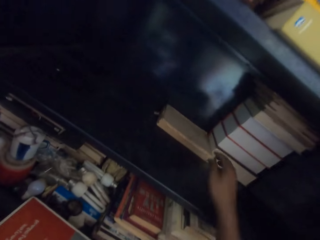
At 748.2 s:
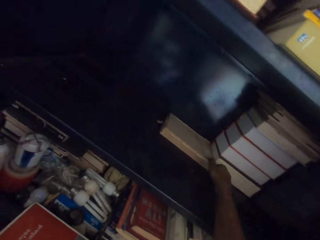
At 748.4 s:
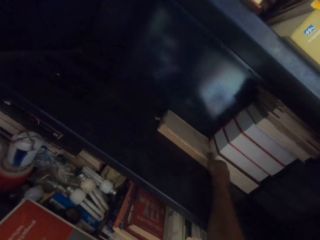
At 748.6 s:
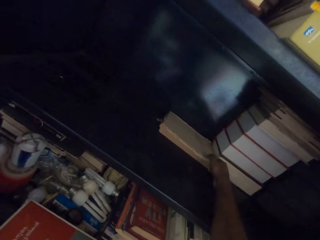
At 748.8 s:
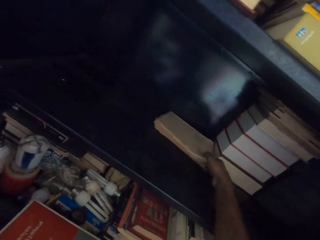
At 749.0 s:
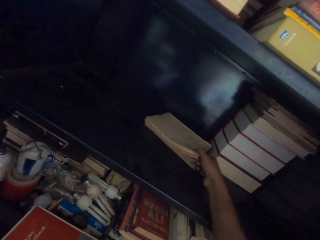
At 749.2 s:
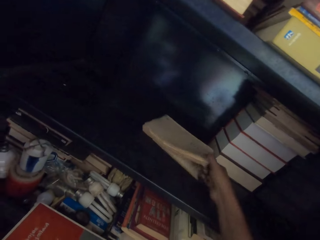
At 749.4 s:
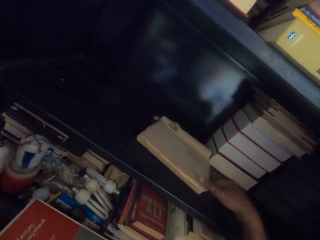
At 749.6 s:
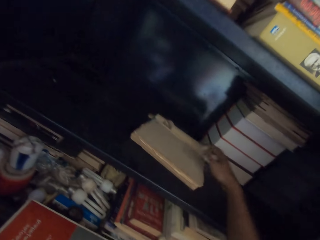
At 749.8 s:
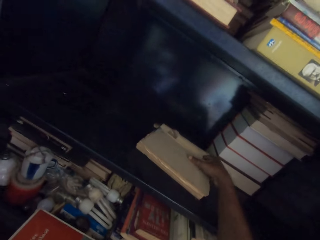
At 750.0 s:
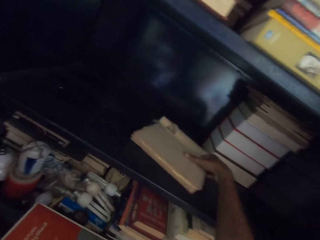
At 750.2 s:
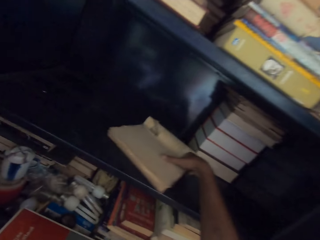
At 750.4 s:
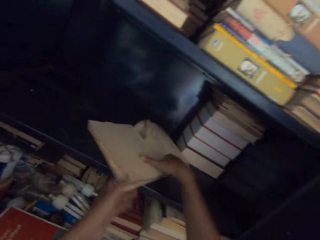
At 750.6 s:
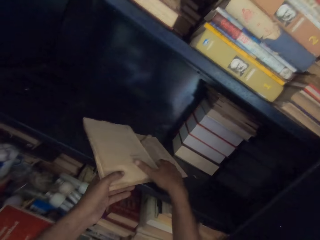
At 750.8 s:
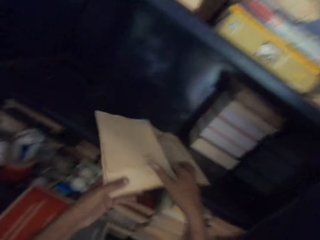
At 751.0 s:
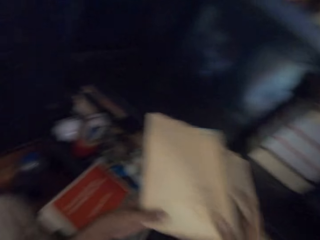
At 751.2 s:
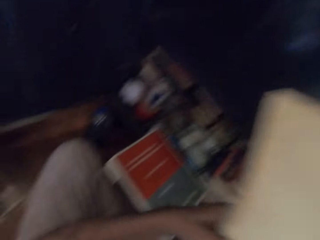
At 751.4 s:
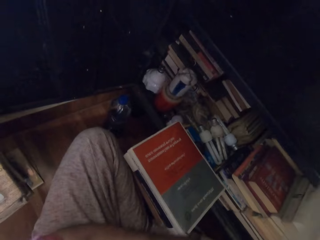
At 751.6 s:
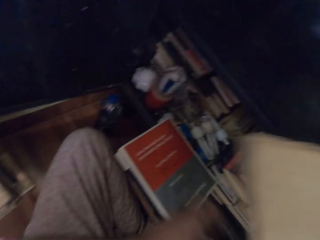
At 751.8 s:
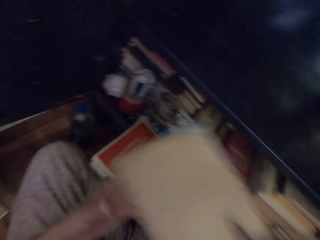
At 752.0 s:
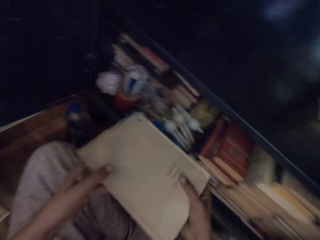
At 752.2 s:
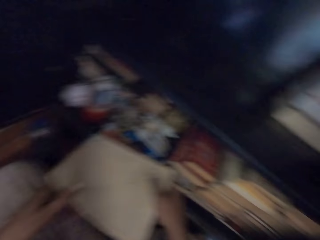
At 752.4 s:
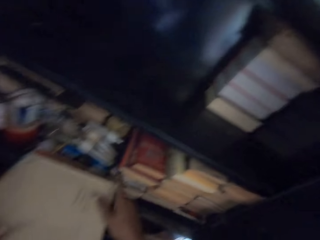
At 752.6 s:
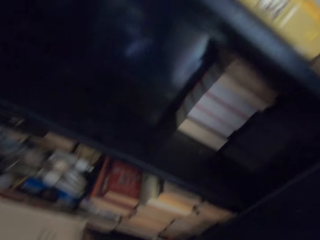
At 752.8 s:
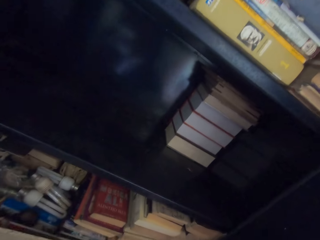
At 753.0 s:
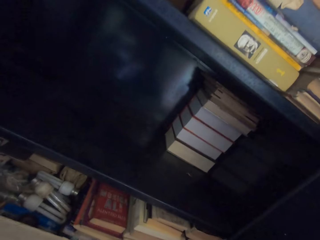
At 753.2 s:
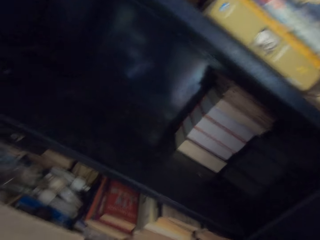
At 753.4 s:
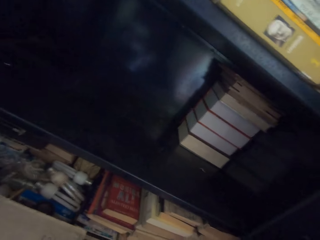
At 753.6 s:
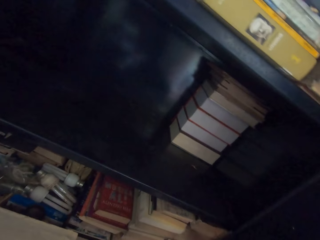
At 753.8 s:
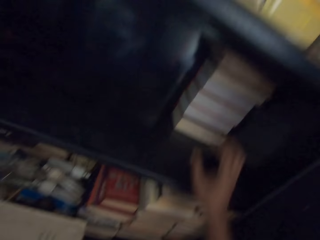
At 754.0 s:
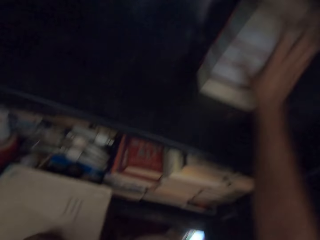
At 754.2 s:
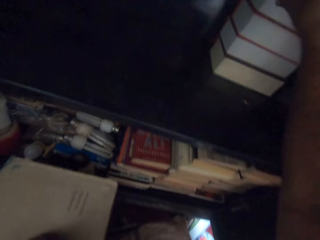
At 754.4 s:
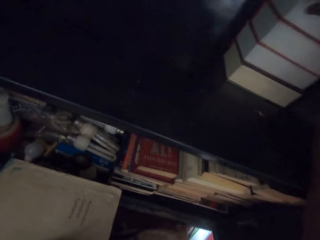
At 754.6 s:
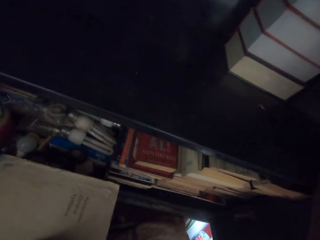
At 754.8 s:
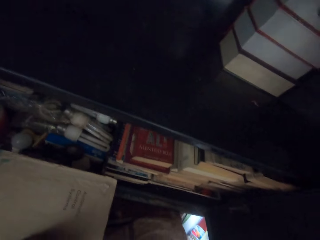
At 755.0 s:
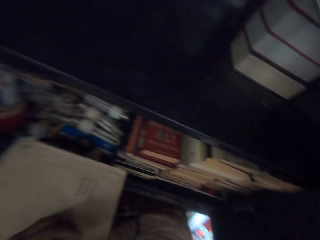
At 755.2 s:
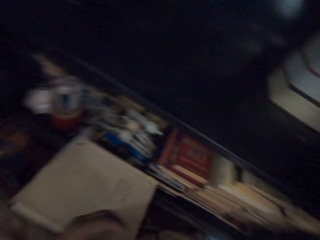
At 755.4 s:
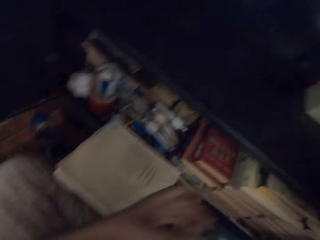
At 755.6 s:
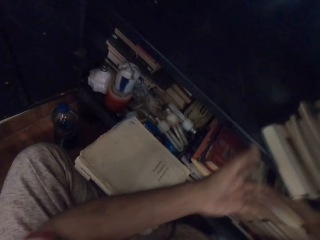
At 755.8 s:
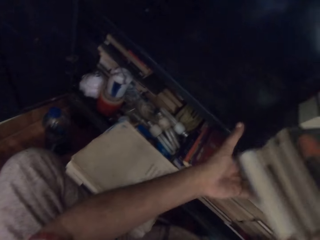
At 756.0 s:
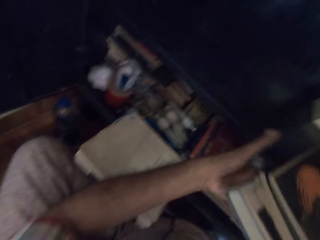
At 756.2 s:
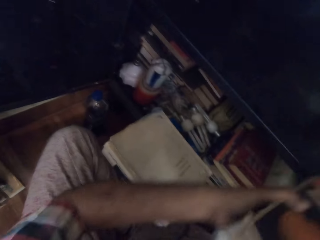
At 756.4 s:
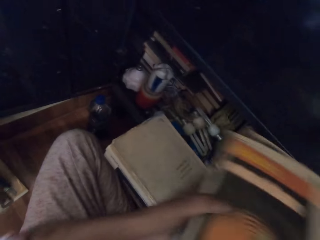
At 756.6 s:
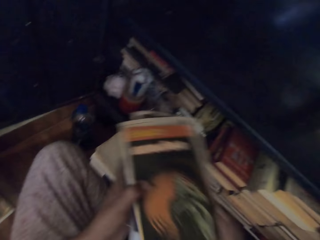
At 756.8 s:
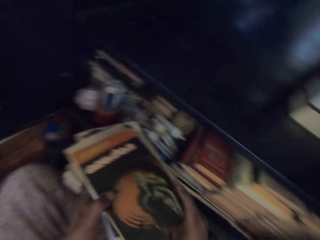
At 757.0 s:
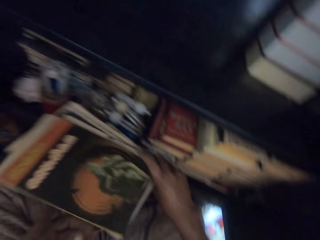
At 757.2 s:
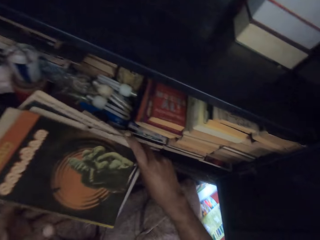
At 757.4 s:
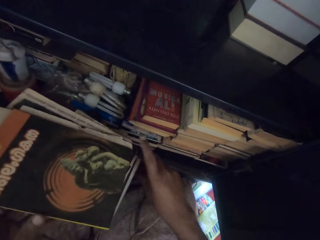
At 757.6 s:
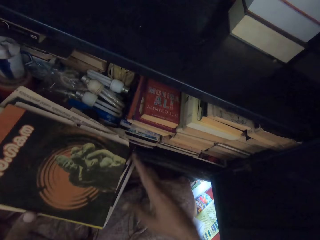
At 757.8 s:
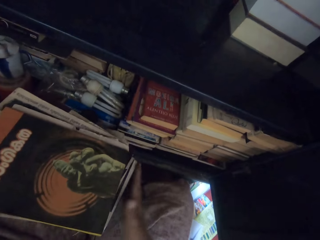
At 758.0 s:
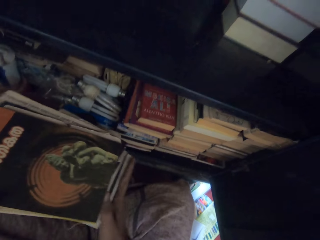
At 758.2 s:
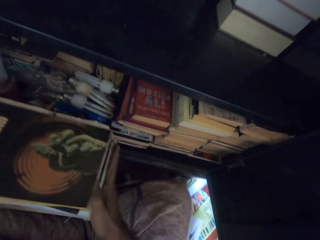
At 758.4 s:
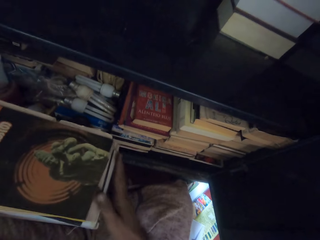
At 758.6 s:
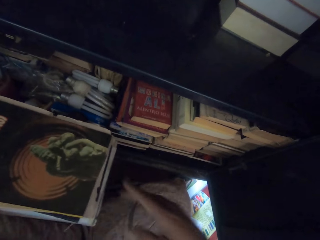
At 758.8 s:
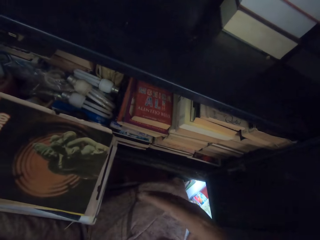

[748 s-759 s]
The camera wearer pulls a book from the book shelf with his right hand. He carries the book from the book shelf with both hands. He drops the book on the pile of books with both hands. He carries some books from the book shelf with his right hand. He holds the books with both hands. He drops the books on the pile of books with both hands.

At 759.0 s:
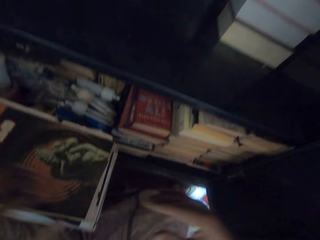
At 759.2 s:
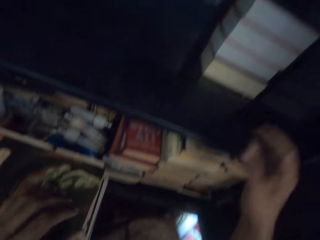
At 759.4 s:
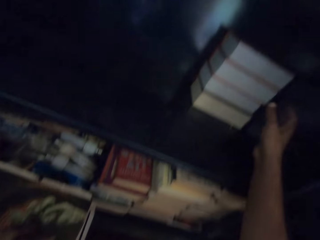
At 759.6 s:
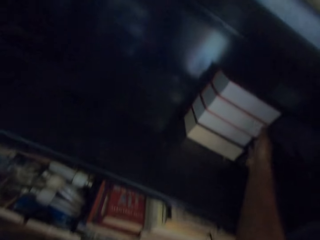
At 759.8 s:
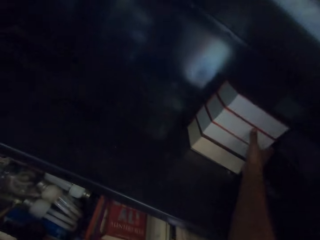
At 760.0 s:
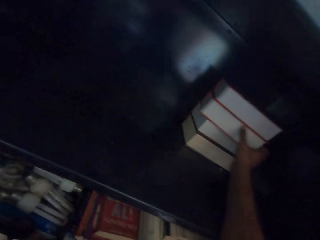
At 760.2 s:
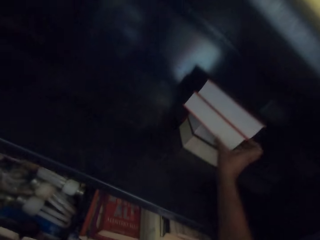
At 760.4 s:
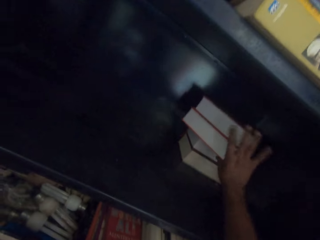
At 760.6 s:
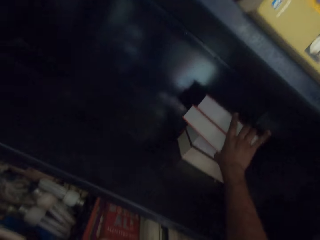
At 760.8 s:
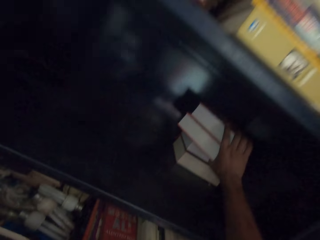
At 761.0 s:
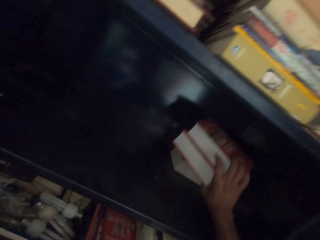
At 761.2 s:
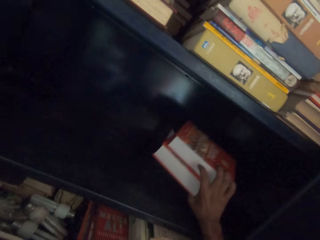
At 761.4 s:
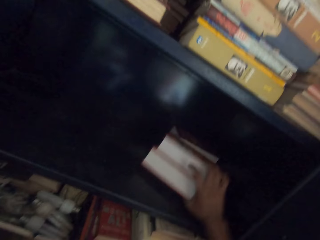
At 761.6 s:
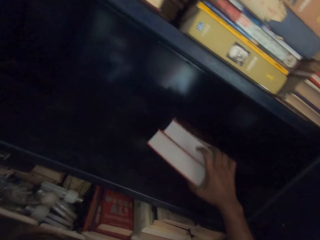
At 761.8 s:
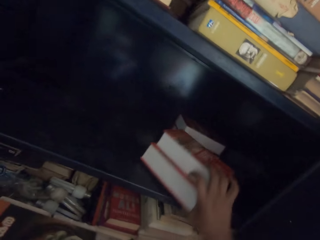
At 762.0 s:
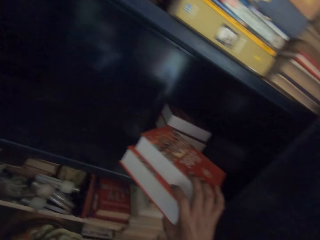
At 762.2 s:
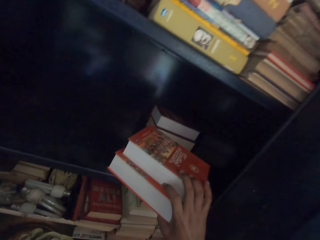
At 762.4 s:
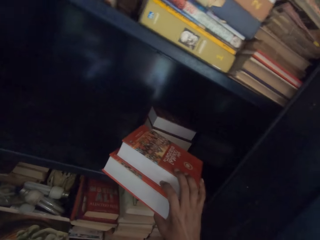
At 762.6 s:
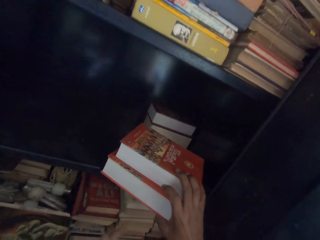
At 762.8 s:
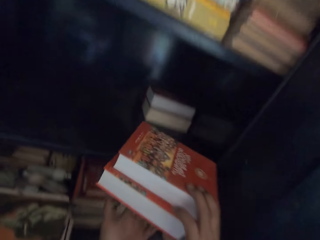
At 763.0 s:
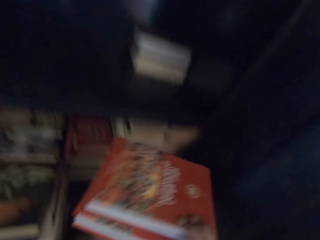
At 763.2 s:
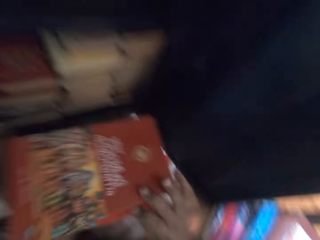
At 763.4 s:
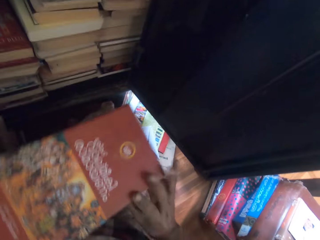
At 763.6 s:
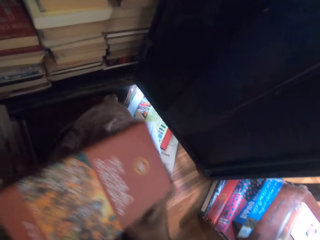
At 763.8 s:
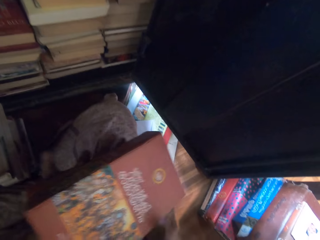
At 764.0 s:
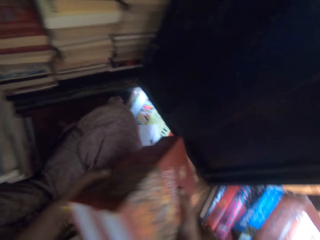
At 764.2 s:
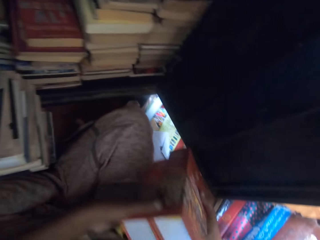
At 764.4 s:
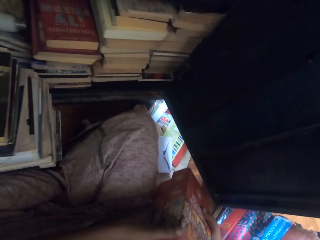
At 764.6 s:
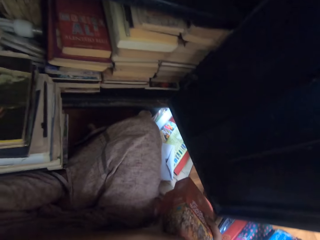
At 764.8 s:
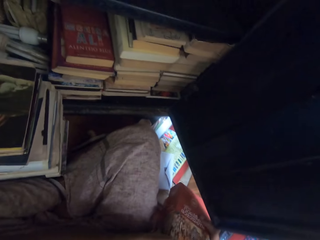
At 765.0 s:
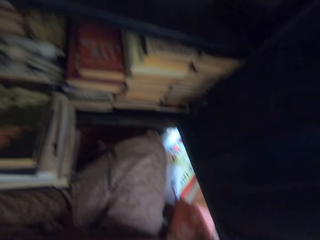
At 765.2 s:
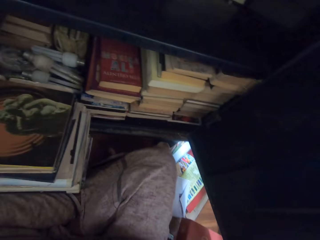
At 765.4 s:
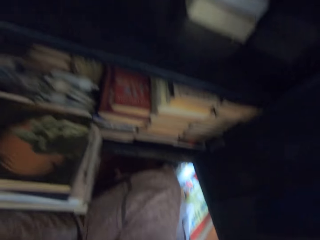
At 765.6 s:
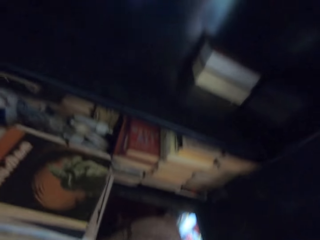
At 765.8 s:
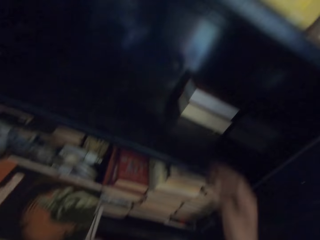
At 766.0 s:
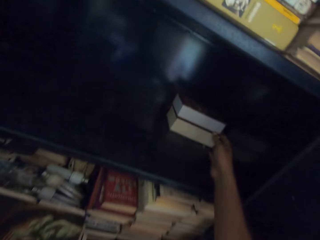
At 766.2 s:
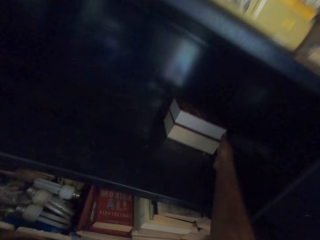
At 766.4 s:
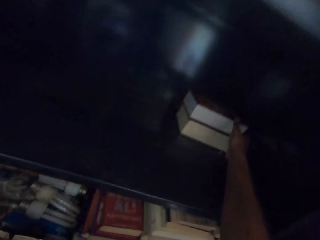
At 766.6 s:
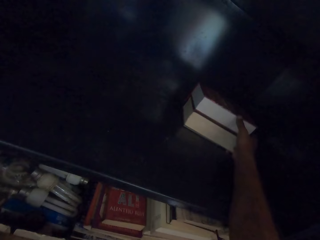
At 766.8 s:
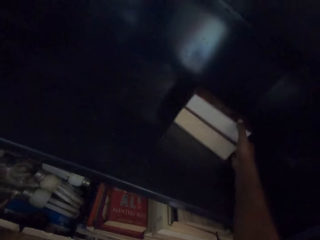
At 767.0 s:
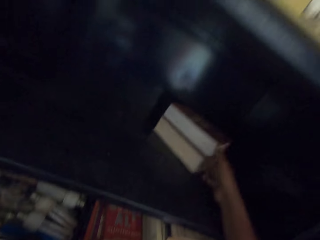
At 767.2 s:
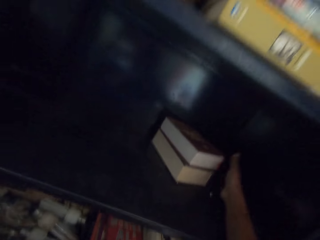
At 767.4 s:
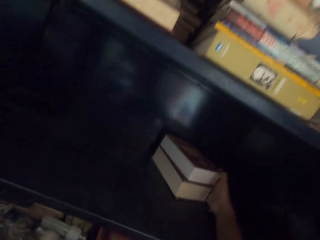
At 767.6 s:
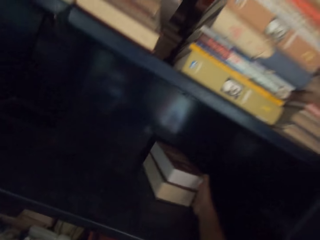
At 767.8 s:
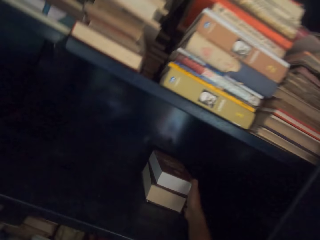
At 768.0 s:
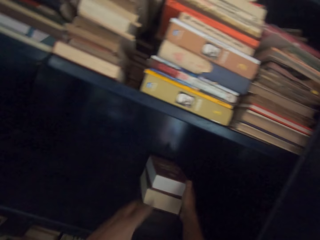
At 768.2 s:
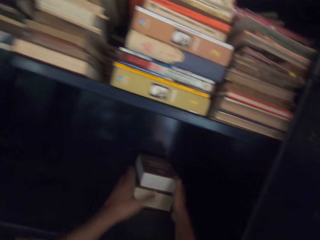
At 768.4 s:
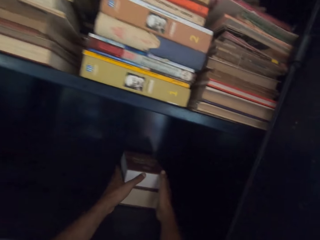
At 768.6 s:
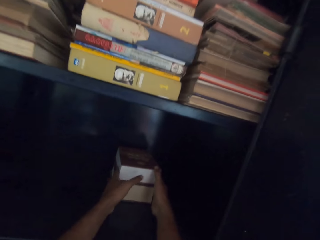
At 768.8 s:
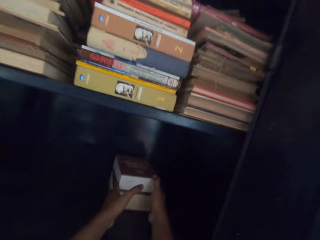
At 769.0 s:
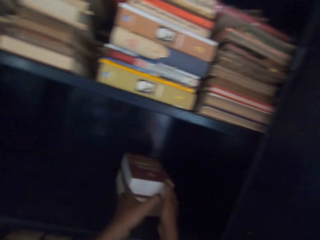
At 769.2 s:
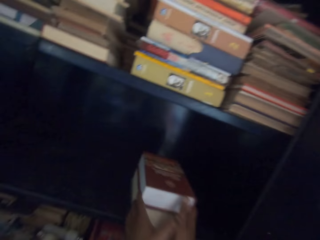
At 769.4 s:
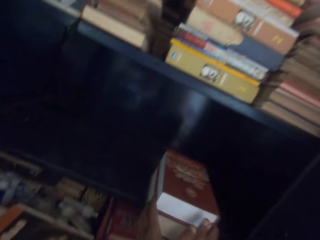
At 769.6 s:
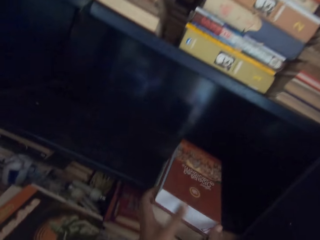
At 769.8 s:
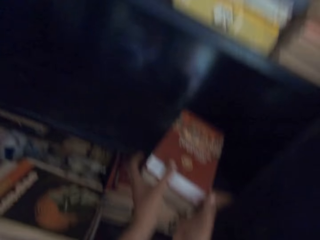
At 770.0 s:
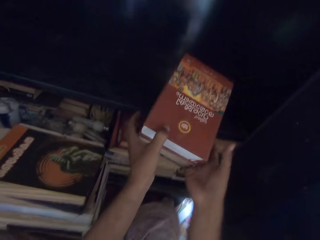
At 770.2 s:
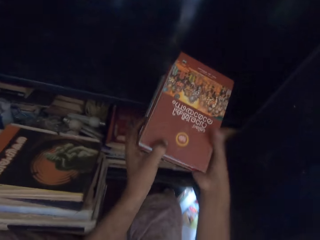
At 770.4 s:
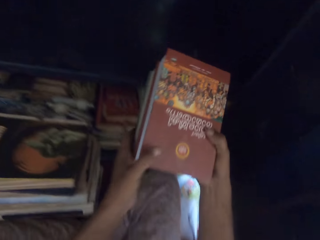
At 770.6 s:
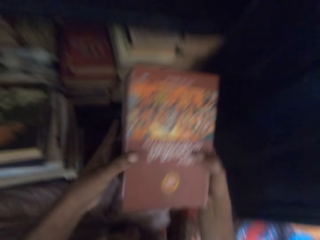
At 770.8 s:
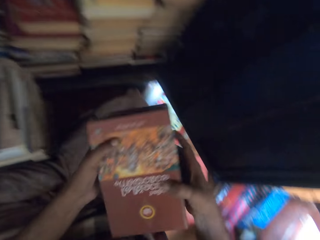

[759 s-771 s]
The camera wearer carries some books from the book shelf with his right hand. He holds the books with both hands. He drops the books on the floor with both hands. He pulls some books from the book shelf with his right hand. He carries the books from the book shelf with both hands.
